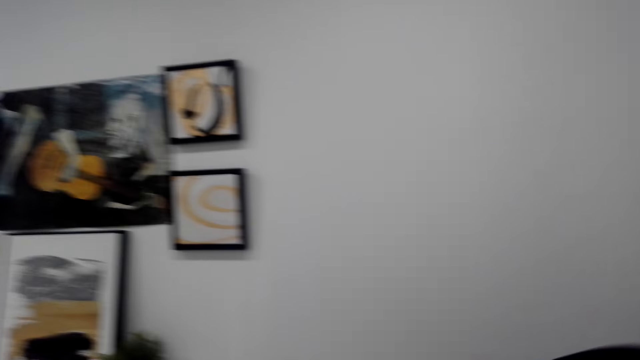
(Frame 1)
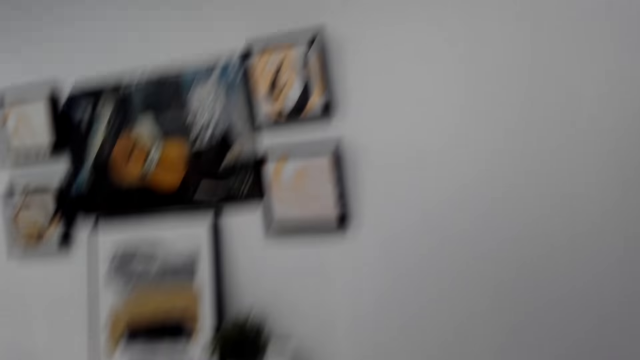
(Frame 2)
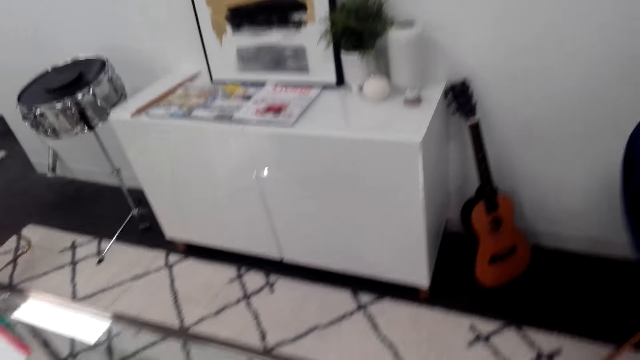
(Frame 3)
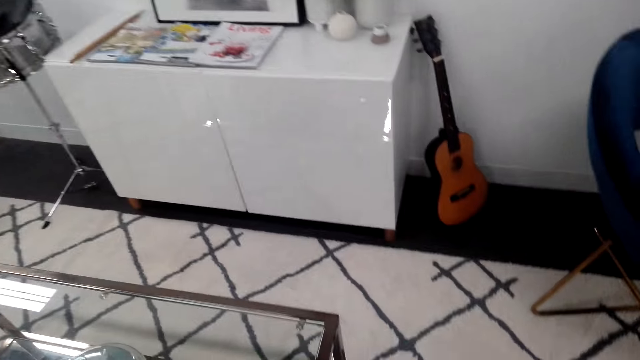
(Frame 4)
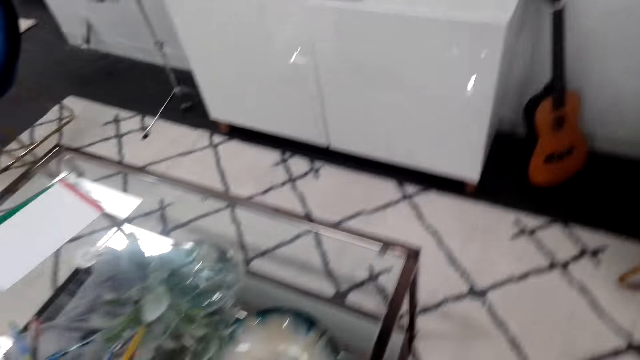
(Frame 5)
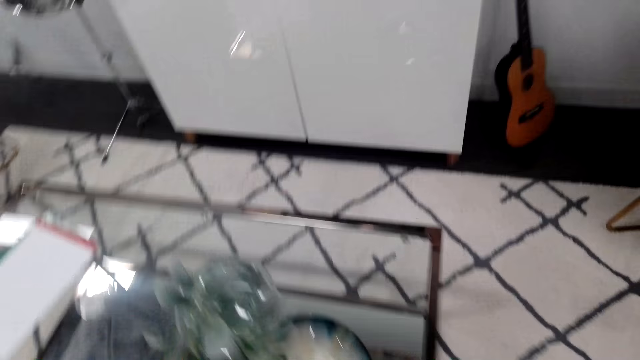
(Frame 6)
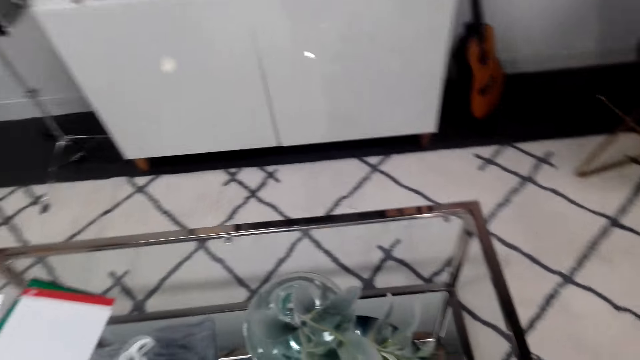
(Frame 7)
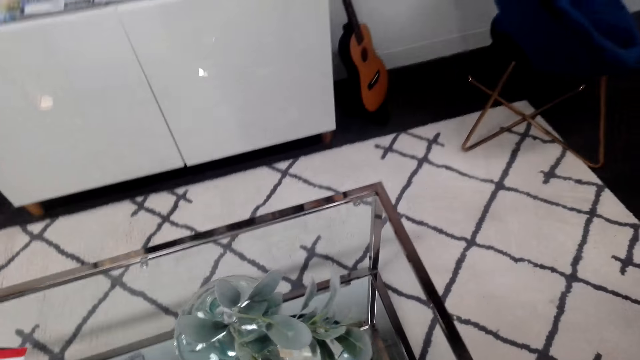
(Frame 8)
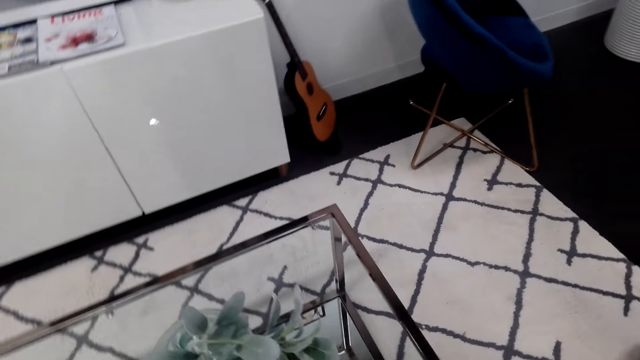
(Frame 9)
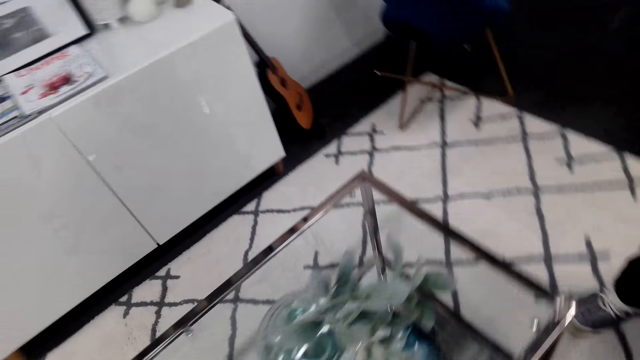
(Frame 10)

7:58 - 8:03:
The camera wearer looks at the guitar.

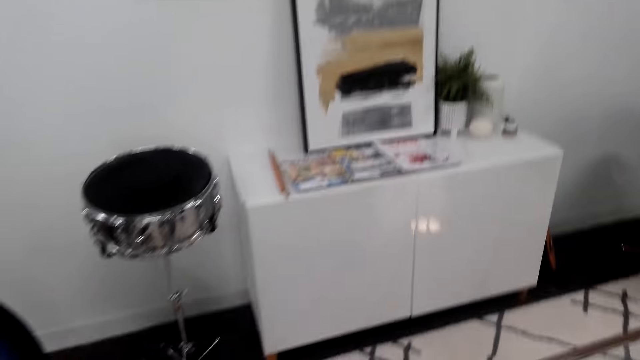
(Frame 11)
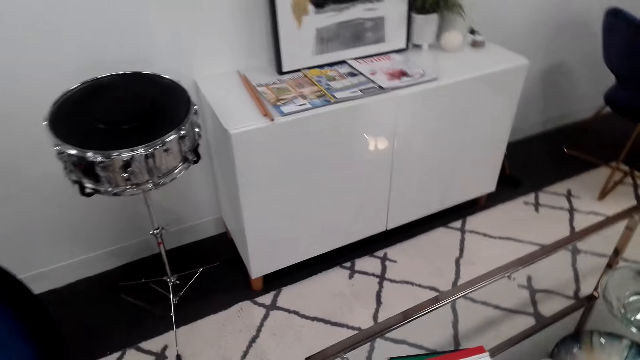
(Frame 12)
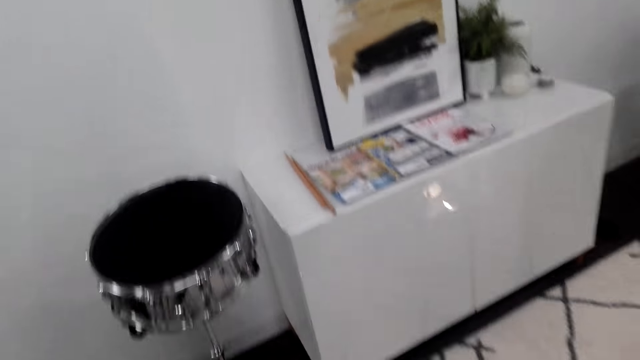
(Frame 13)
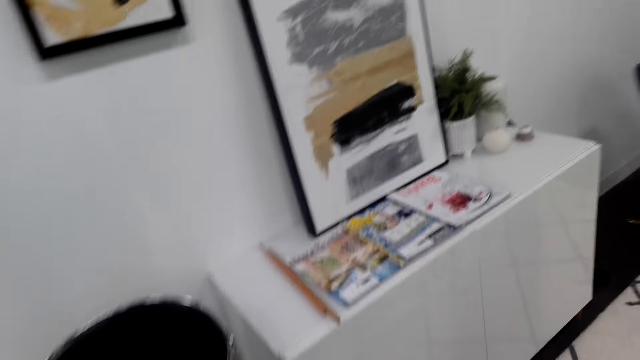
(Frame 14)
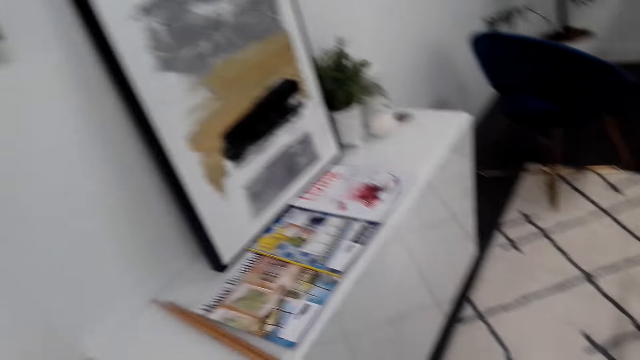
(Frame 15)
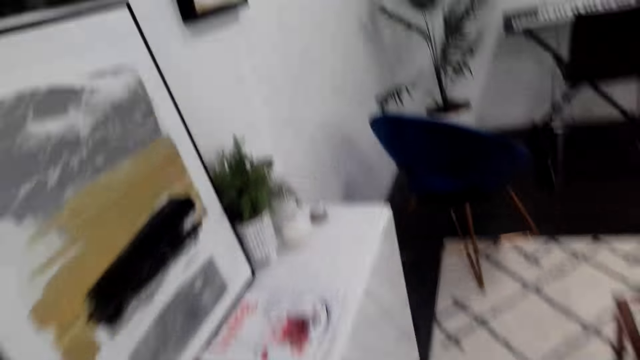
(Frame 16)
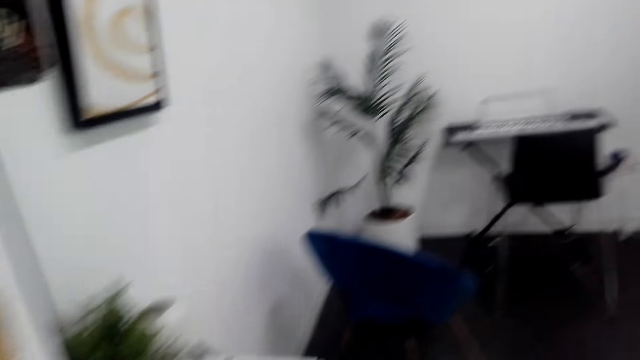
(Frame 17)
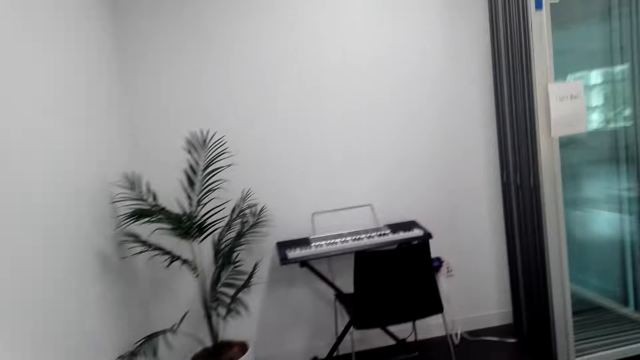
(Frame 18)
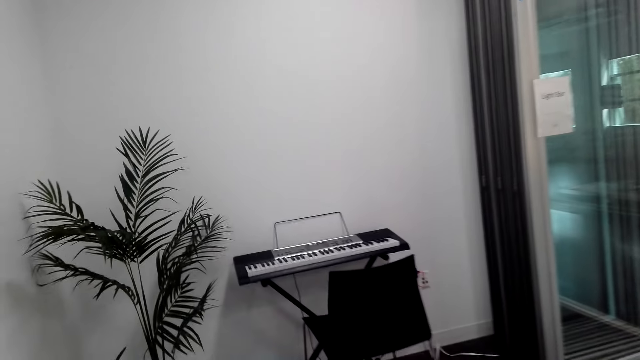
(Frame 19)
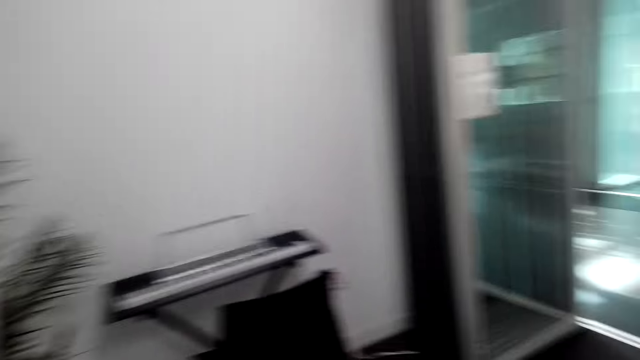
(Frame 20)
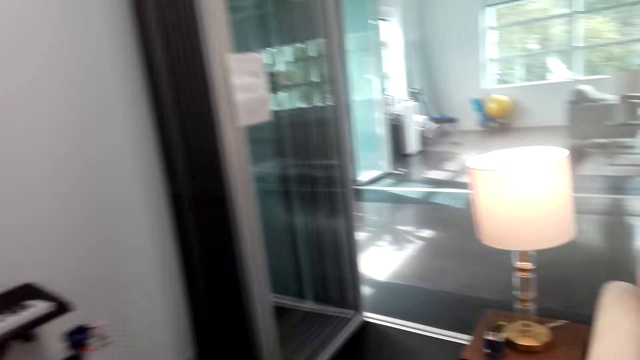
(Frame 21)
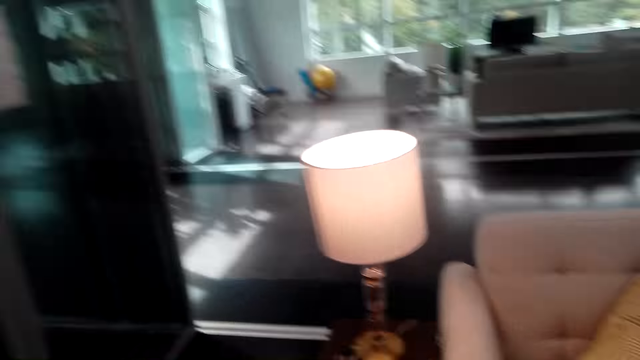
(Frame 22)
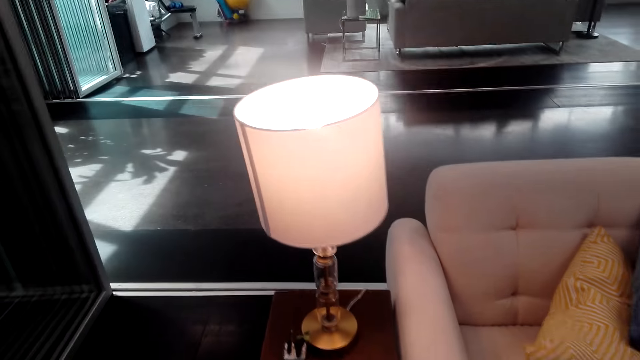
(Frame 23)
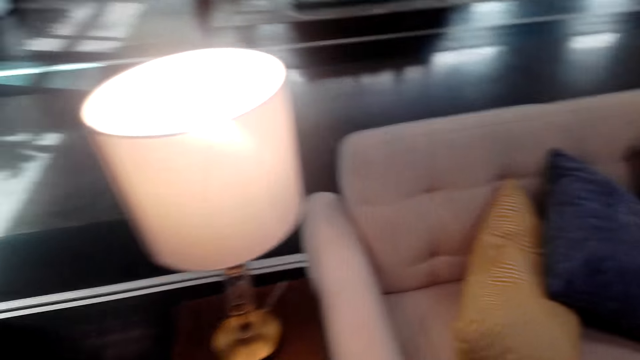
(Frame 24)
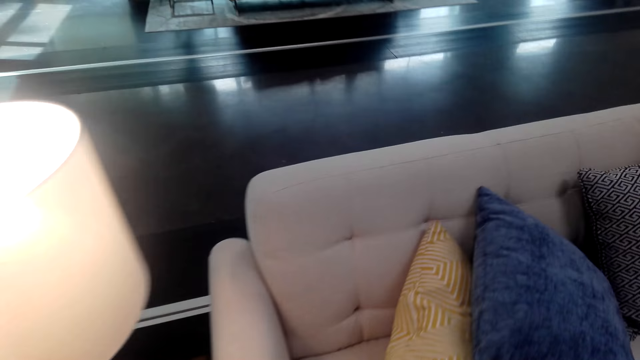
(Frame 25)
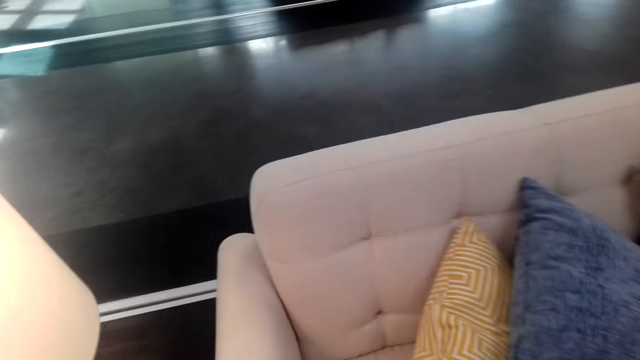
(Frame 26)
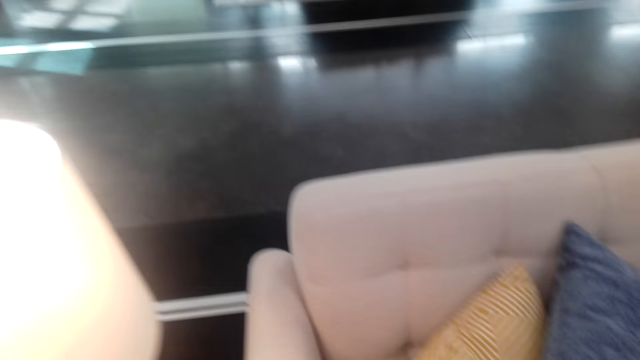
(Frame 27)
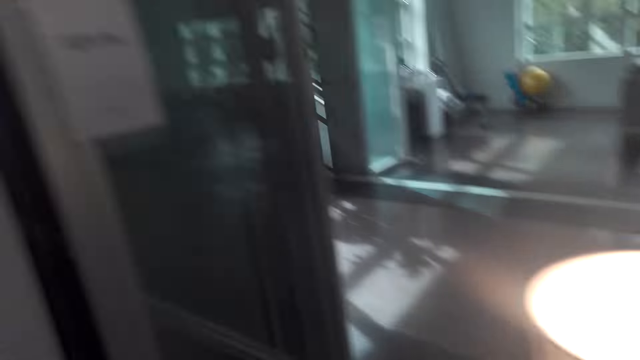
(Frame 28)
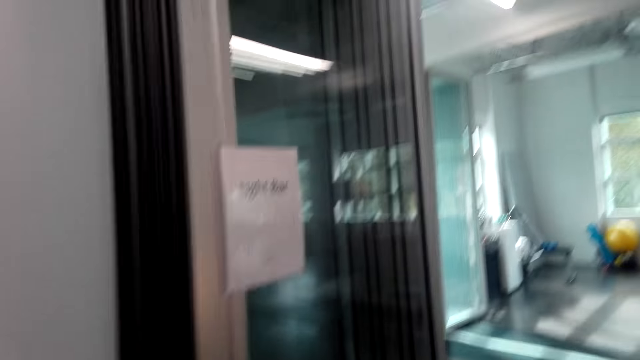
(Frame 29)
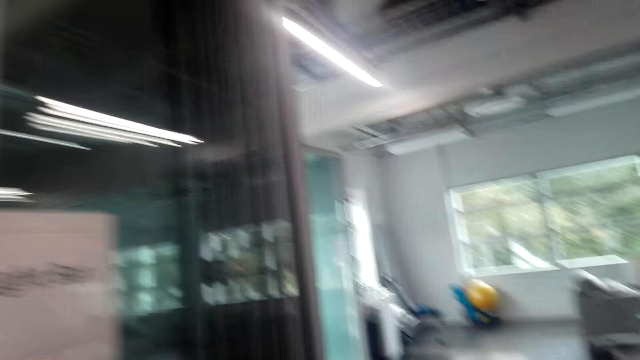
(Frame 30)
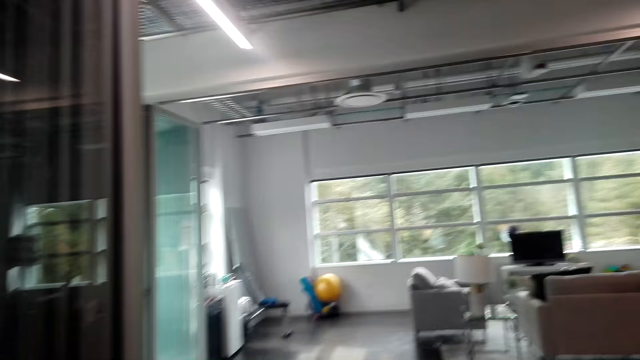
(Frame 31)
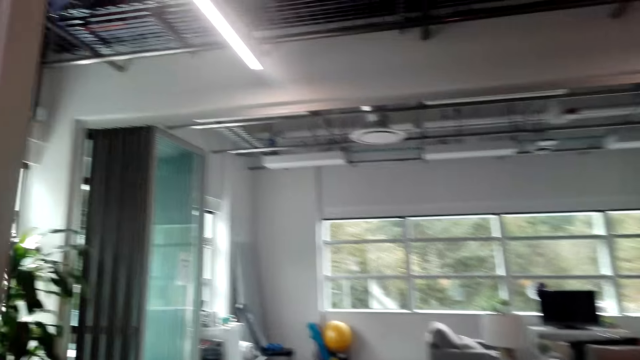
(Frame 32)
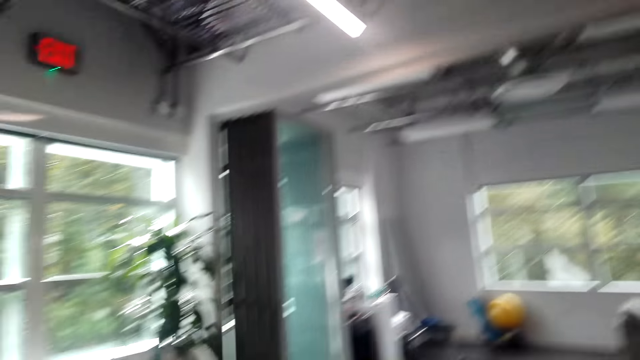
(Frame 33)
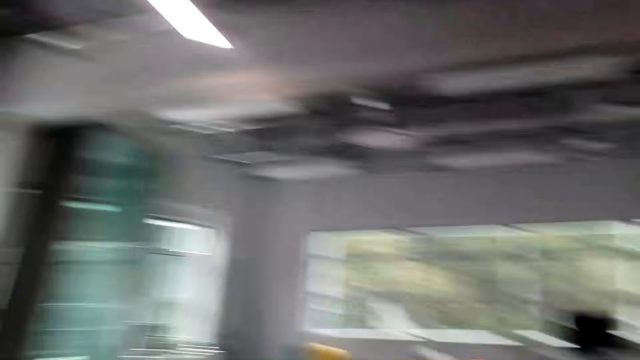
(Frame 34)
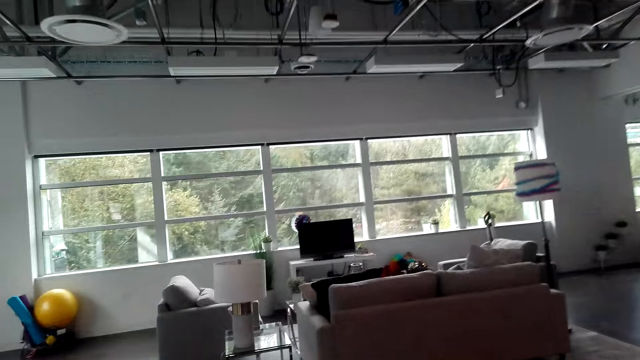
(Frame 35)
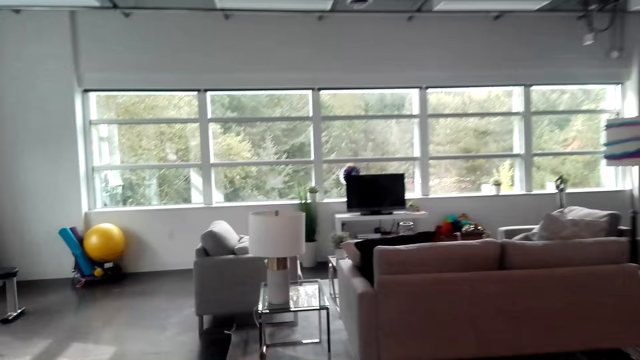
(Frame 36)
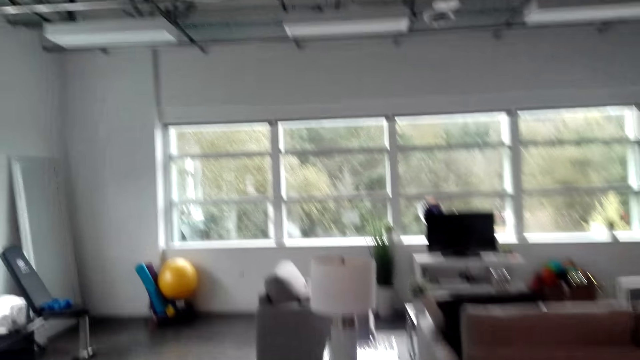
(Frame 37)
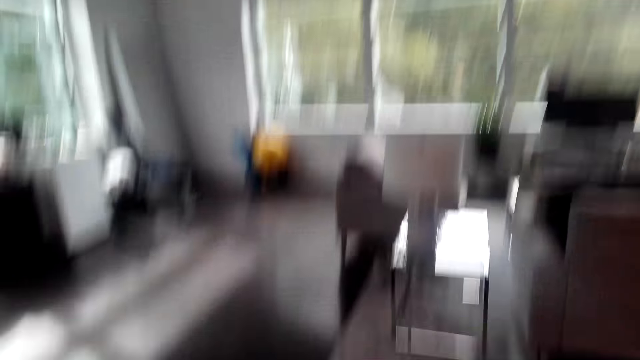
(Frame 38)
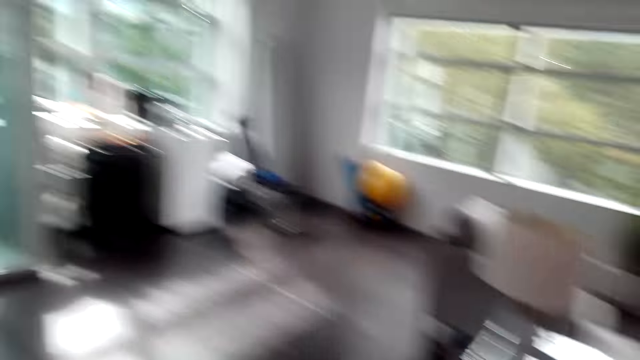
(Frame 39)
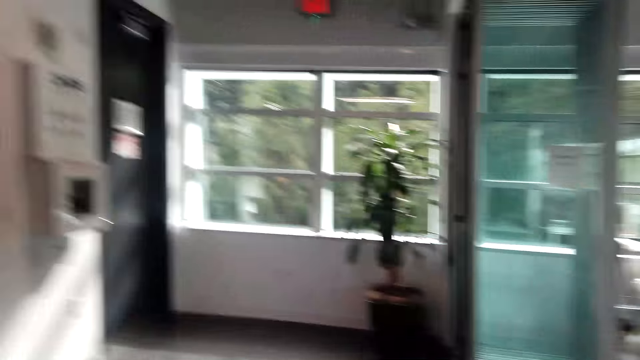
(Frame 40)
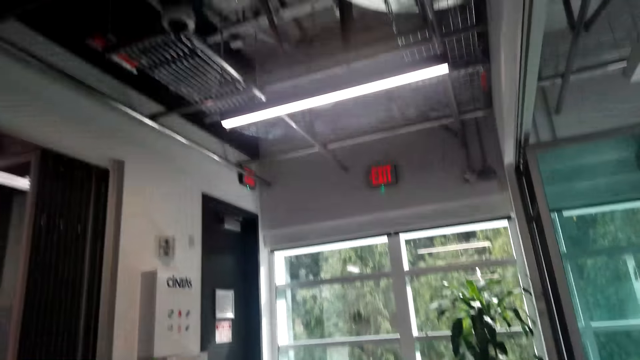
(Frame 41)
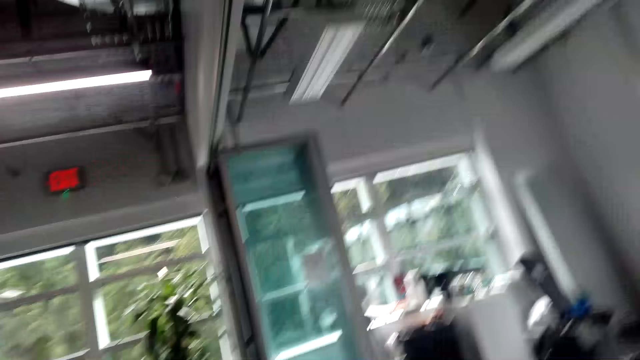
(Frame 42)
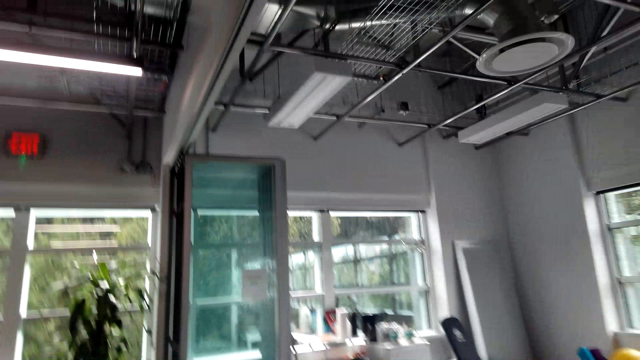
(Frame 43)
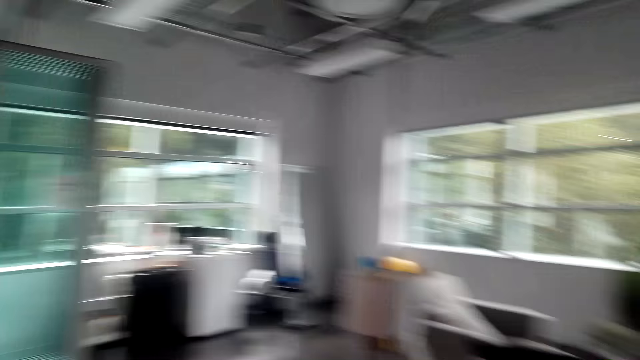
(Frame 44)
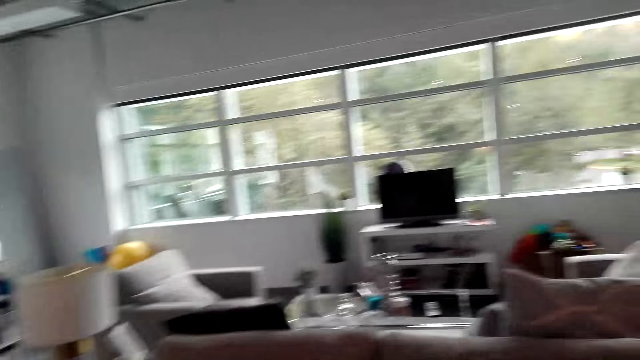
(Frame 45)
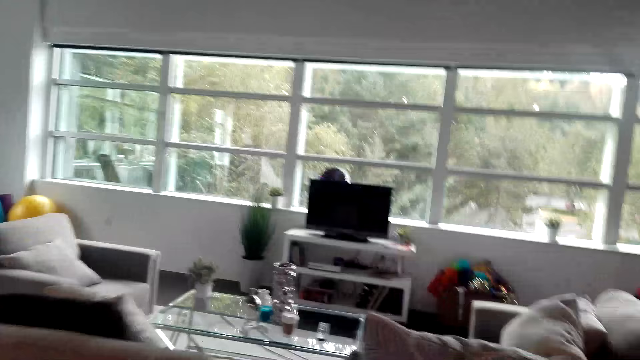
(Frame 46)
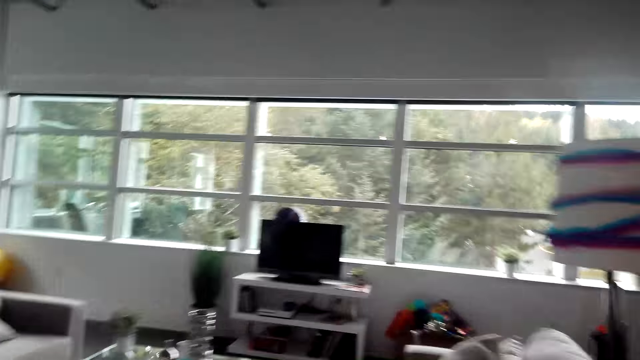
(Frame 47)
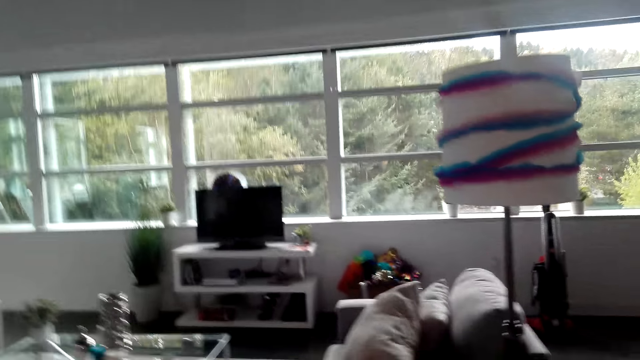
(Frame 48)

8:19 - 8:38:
A man talks to the camera wearer. The camera wearer talks to the man. They walk in the room. They look at the pillows on the sofa. They walk in the room. They talk to the man. They walk in the room. They converse.
